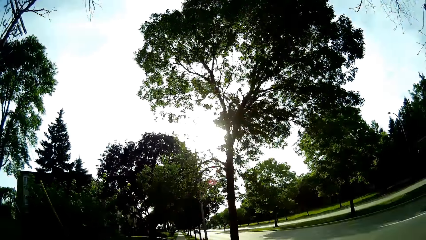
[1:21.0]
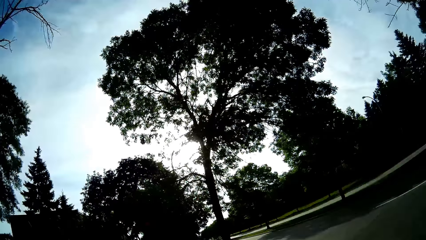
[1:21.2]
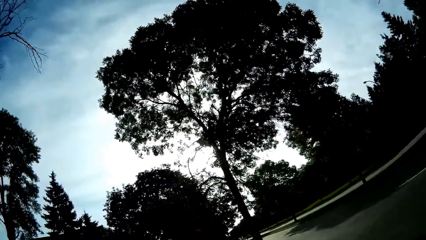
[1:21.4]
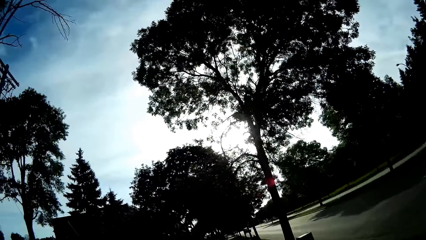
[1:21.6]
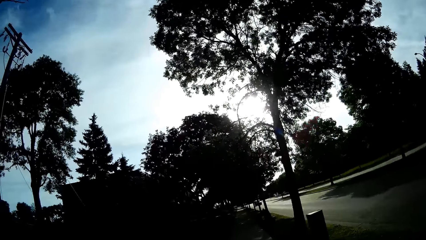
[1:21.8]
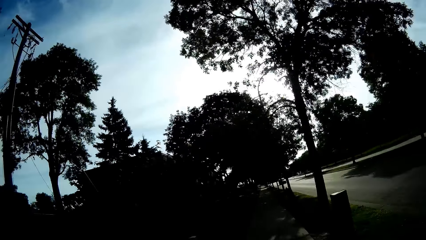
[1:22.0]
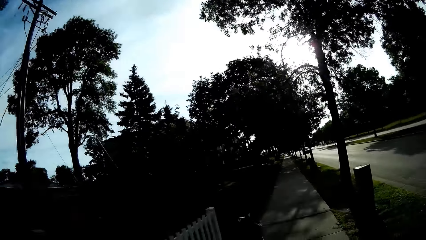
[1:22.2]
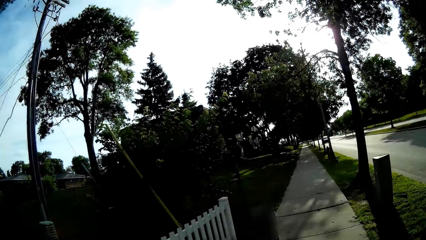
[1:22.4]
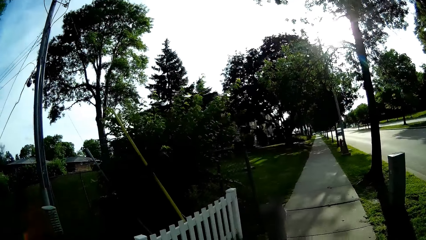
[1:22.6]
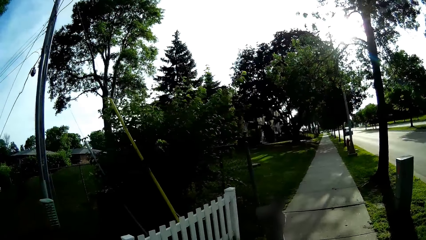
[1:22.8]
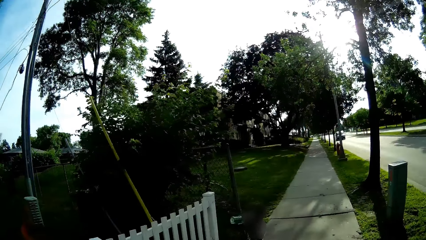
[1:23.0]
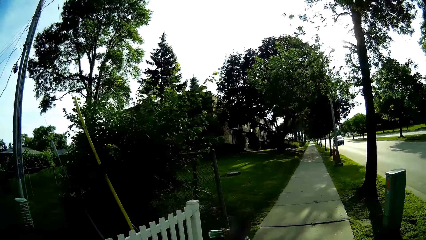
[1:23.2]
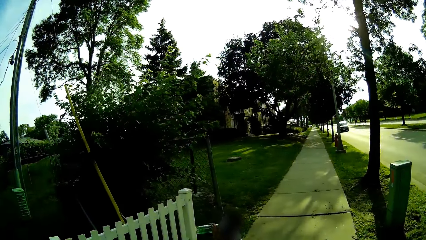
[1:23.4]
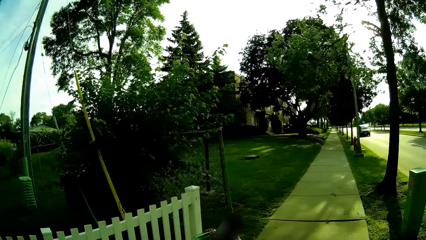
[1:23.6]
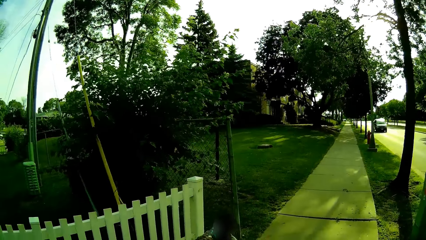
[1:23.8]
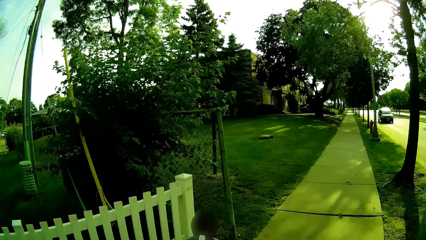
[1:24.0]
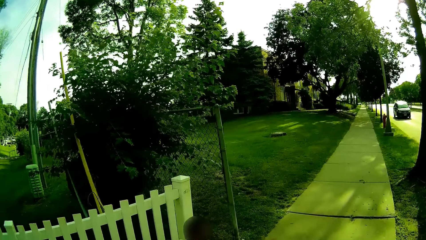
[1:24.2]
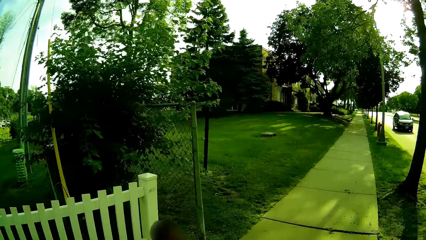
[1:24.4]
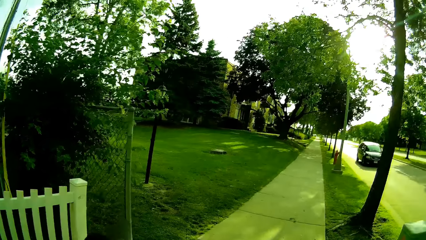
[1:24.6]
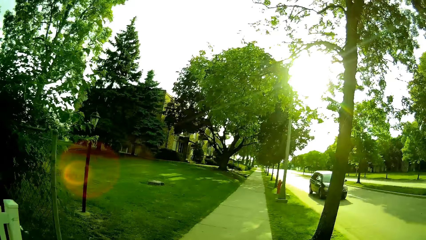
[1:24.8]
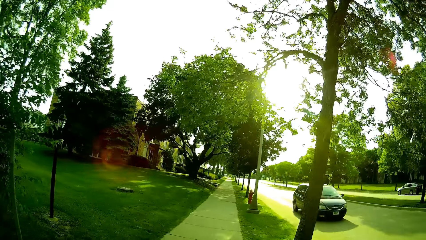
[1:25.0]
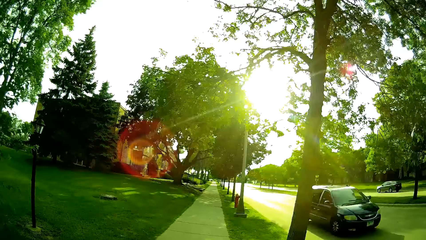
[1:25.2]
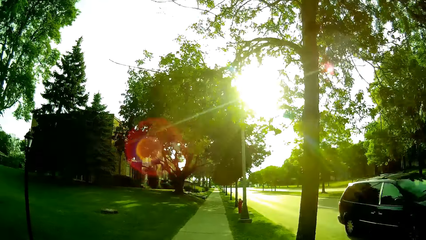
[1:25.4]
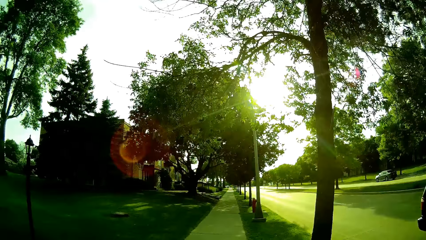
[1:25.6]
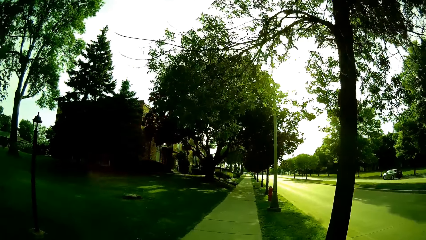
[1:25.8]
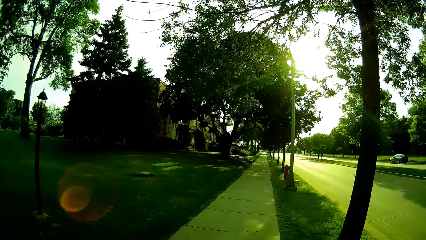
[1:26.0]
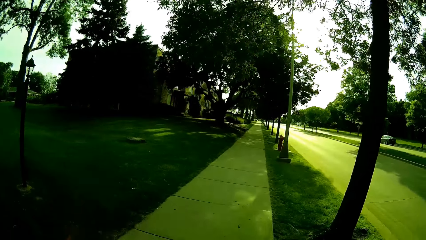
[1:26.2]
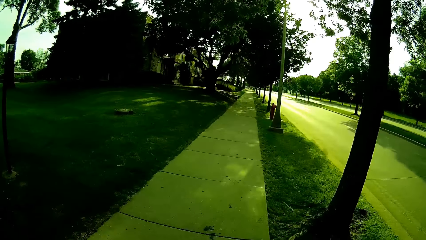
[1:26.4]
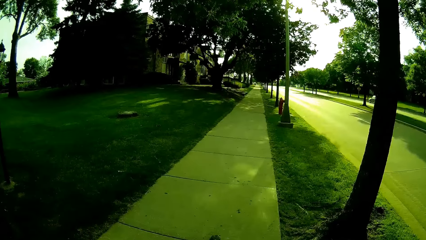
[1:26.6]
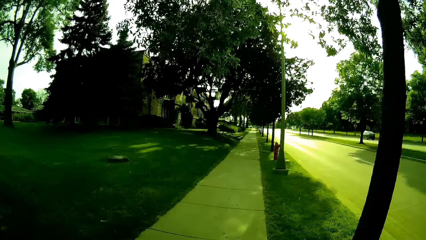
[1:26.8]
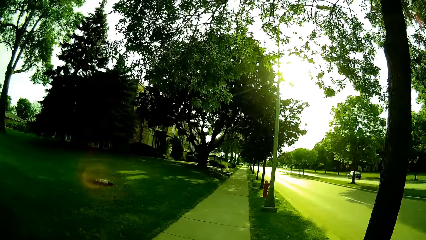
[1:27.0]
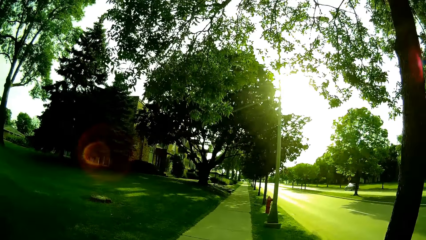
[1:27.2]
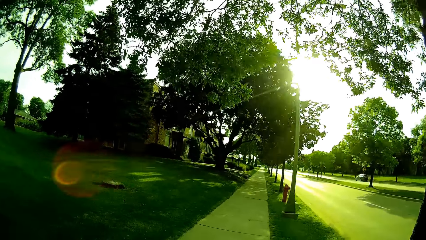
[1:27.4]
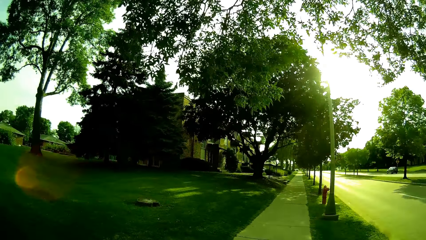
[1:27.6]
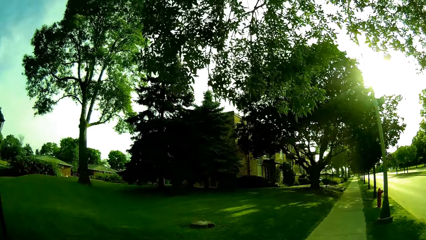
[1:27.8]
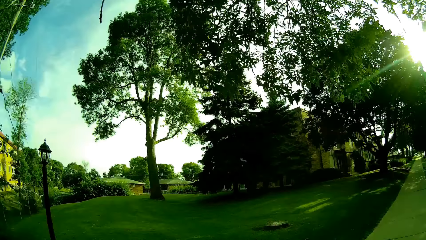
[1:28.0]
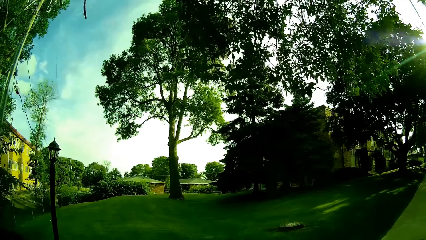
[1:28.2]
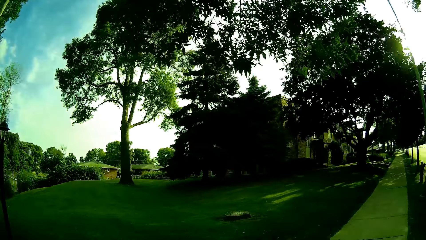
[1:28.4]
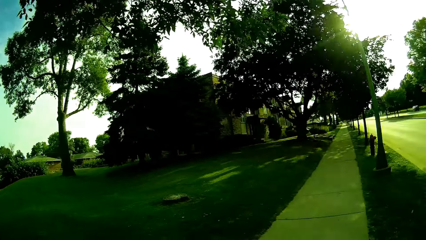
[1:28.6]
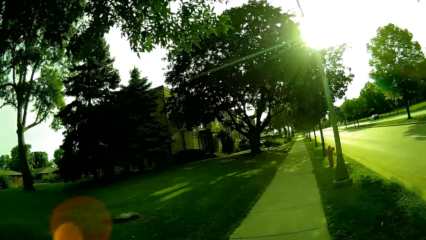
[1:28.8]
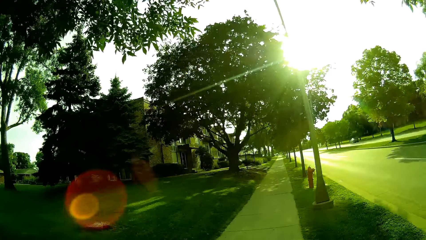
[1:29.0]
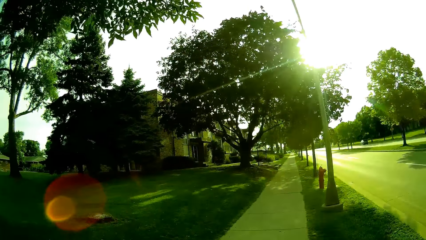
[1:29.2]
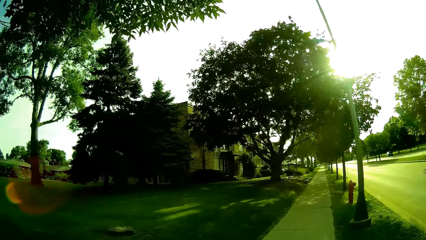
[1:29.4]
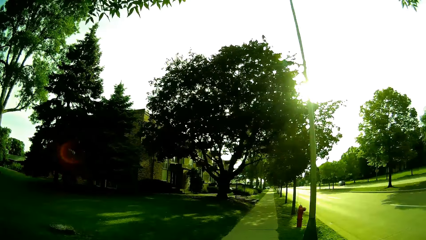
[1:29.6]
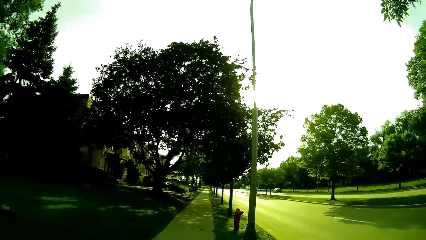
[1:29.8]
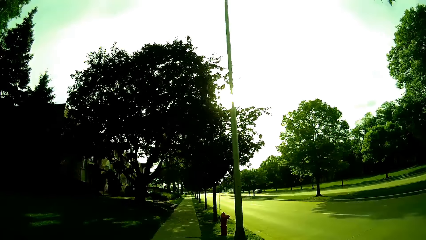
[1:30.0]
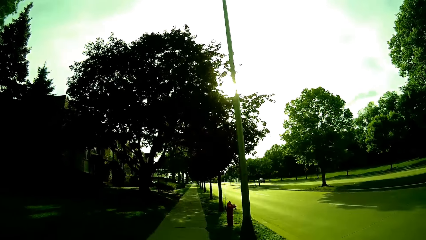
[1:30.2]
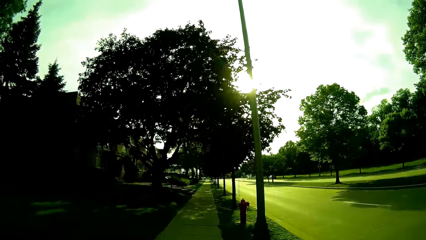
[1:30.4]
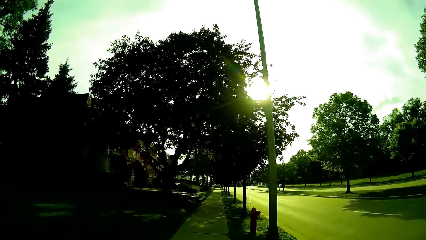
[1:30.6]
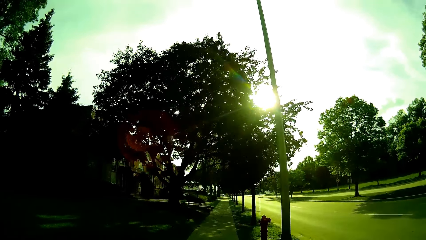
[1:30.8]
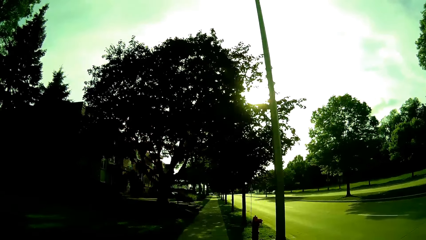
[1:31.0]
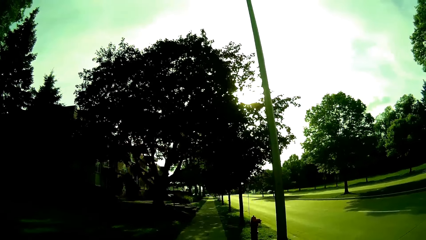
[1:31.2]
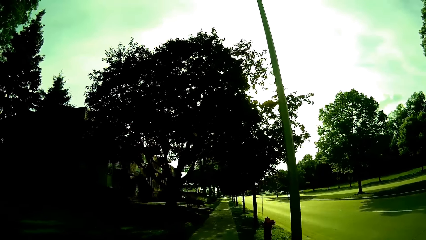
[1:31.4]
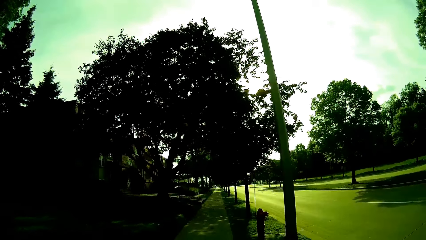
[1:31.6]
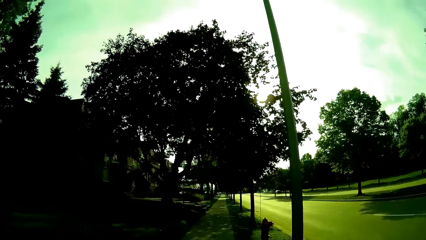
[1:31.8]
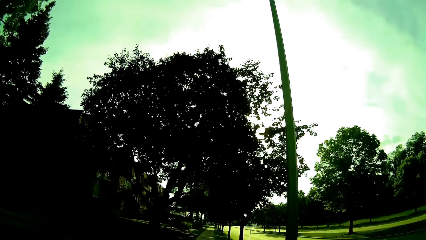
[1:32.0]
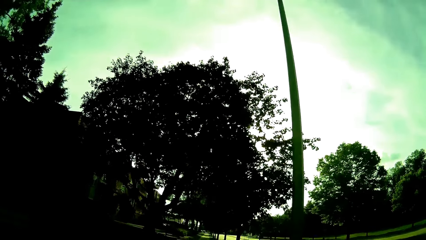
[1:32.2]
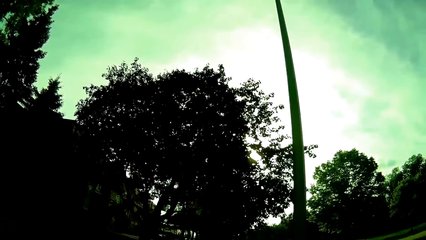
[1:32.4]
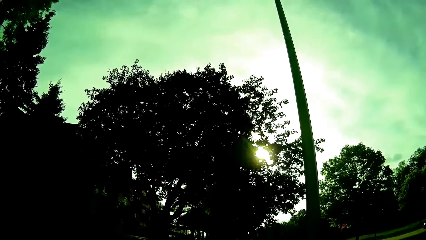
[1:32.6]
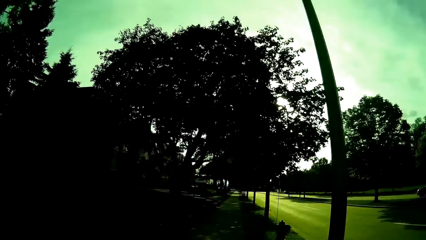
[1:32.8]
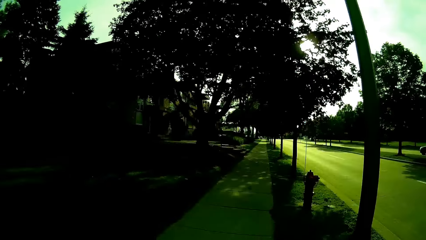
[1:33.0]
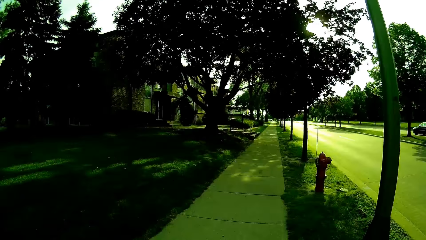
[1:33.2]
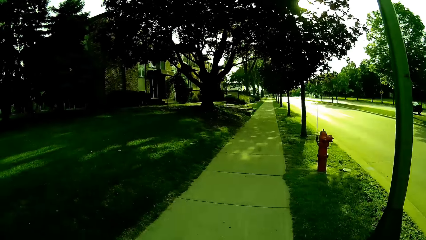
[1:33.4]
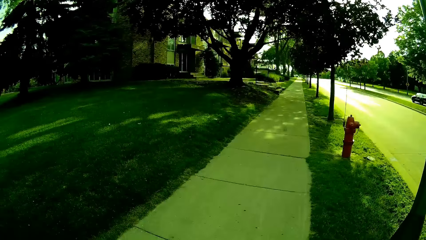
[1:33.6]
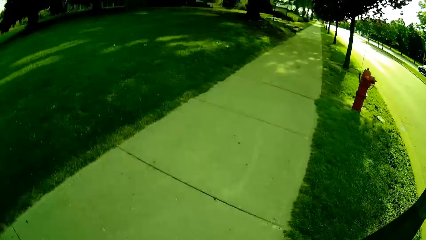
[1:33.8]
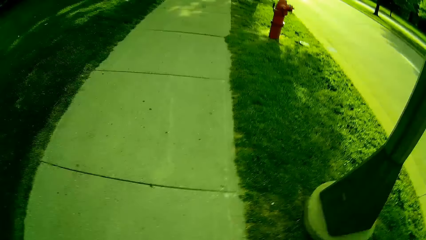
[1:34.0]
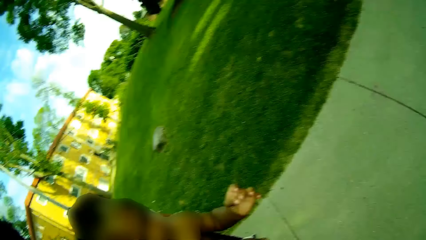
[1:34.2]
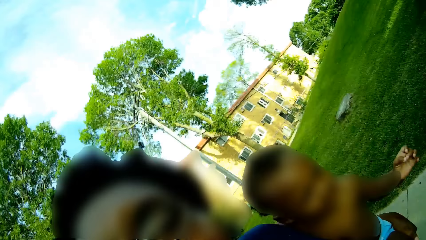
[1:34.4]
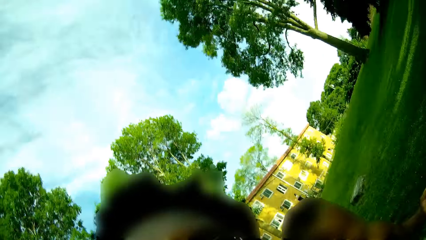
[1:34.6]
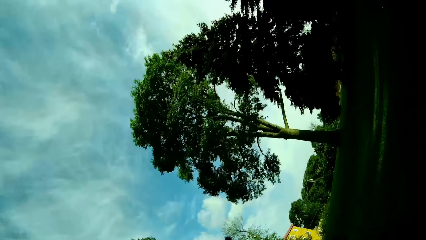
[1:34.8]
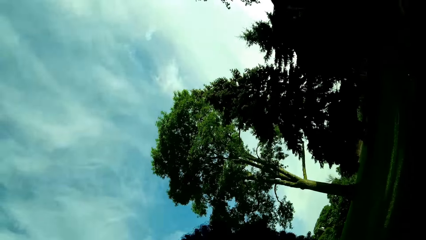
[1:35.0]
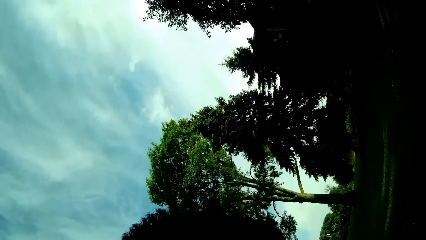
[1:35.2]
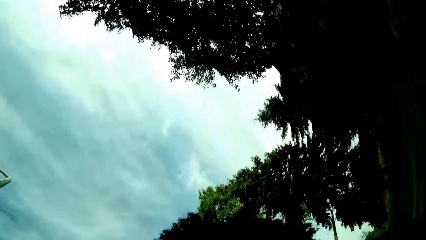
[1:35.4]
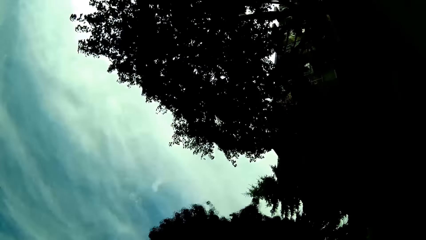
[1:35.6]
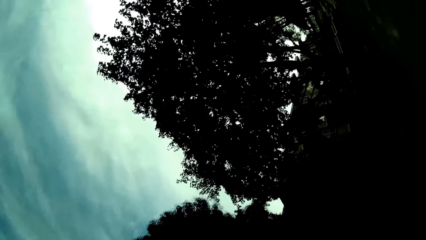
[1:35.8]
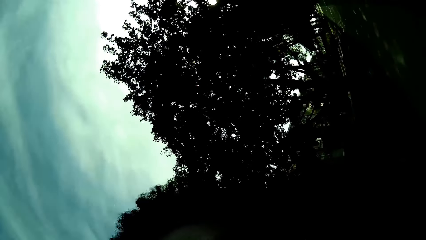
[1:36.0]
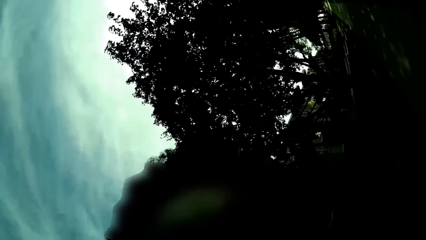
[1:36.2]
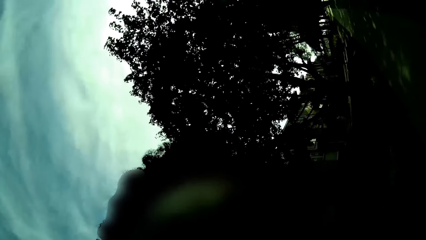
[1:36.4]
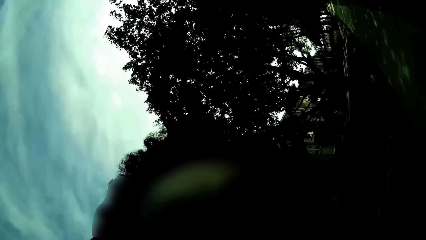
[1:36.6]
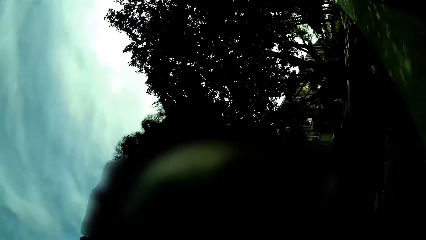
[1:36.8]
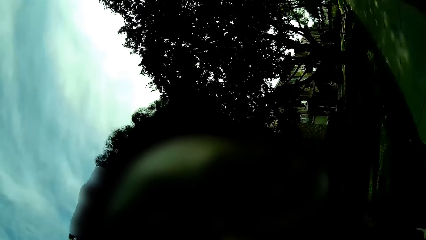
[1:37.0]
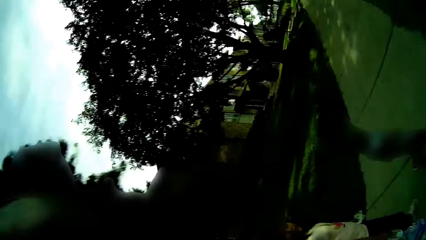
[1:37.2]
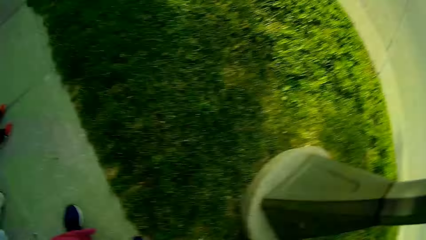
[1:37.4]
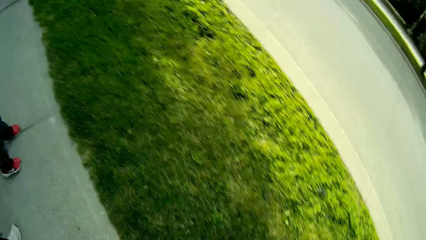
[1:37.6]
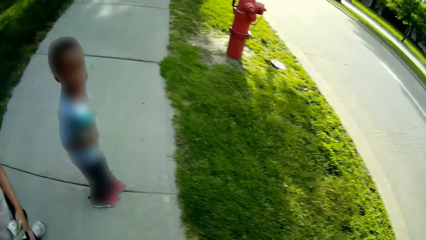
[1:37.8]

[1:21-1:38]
The camera wearer talks to the boy. The boy drinks water from a bottle. The camera wearer walks around. The camera wearer and the kids walk on the sidewalk. The camera wearer speaks to herself. The boy shouts in the background.
